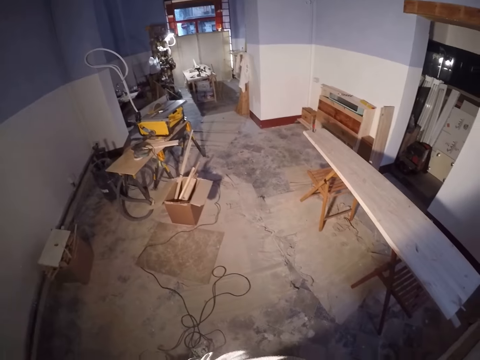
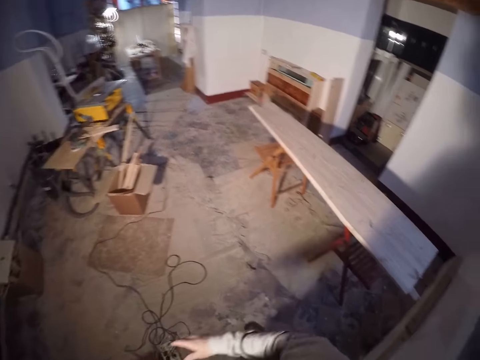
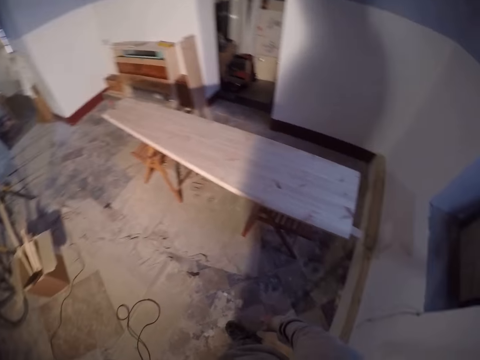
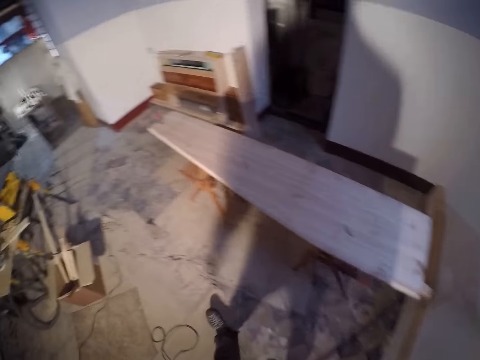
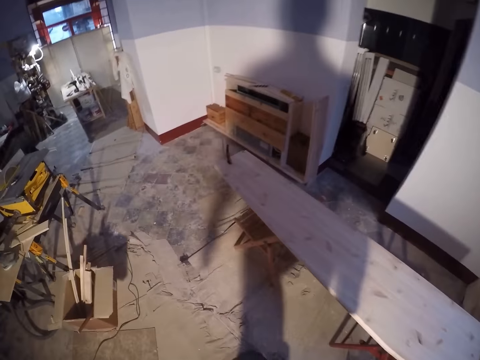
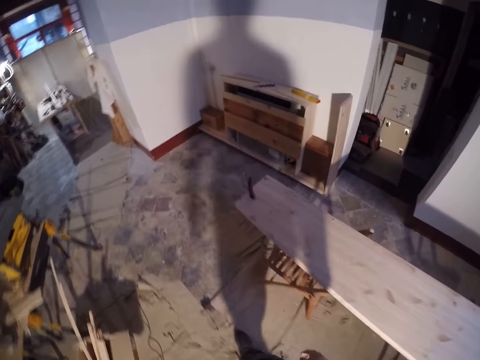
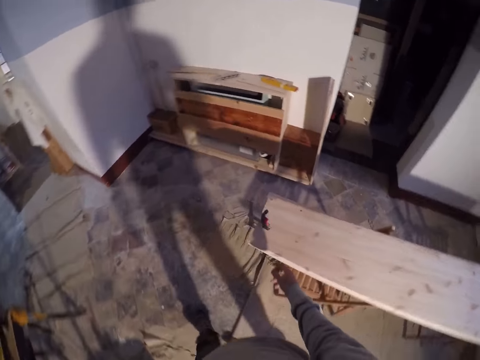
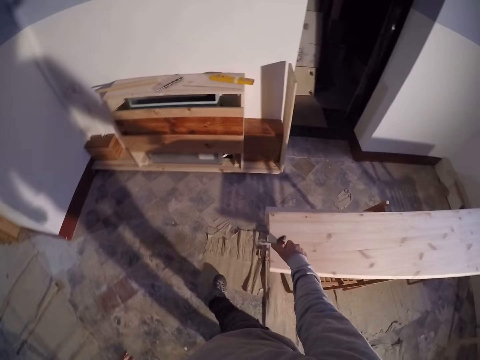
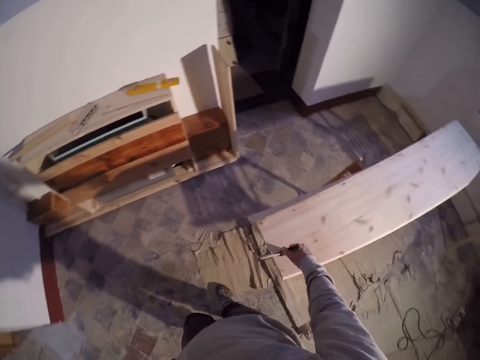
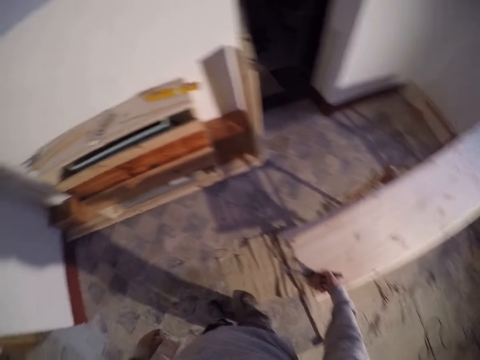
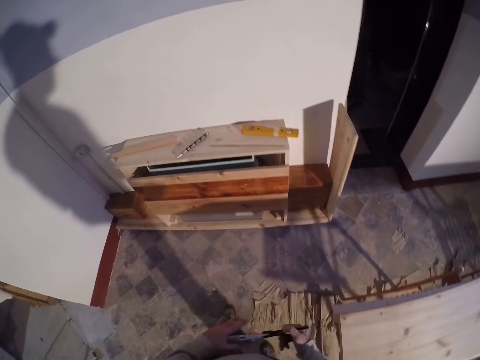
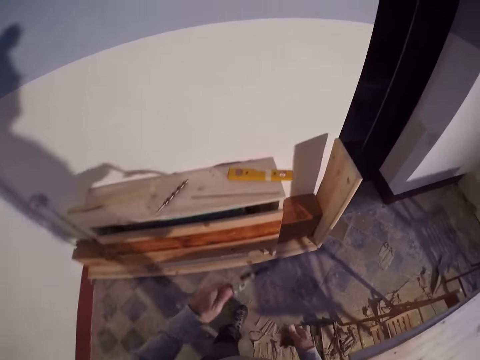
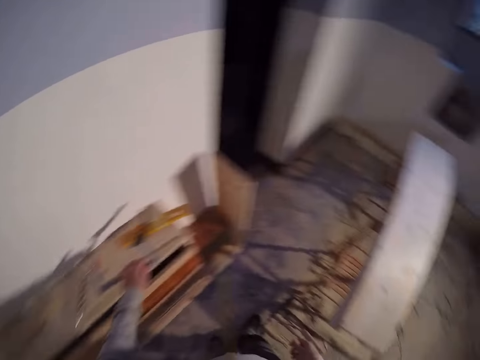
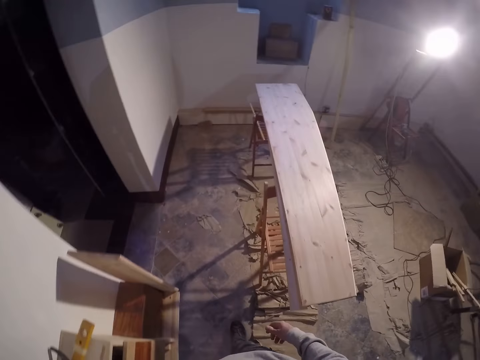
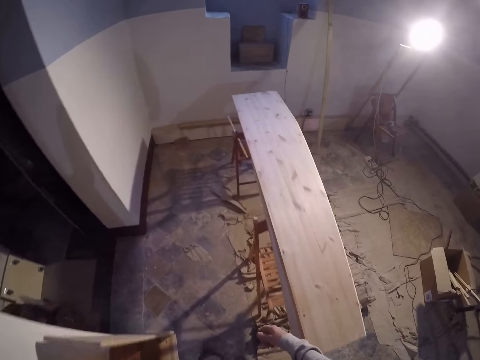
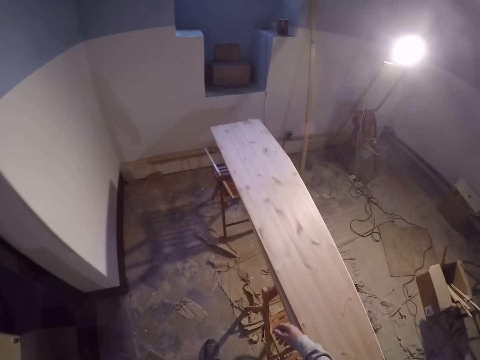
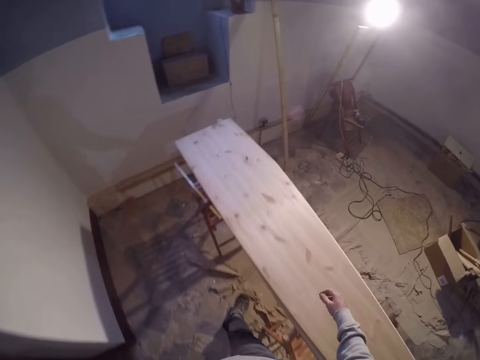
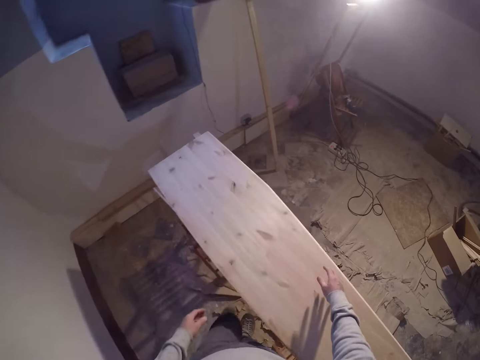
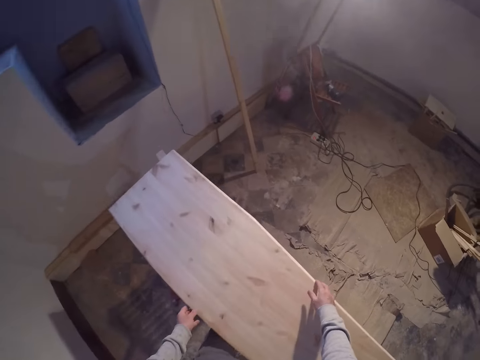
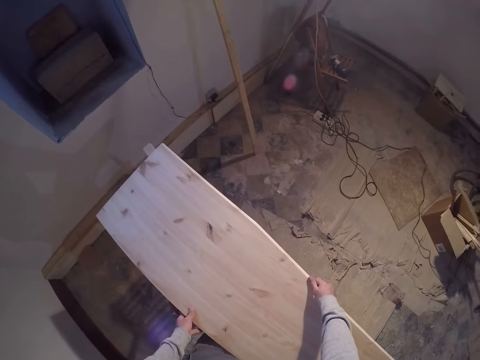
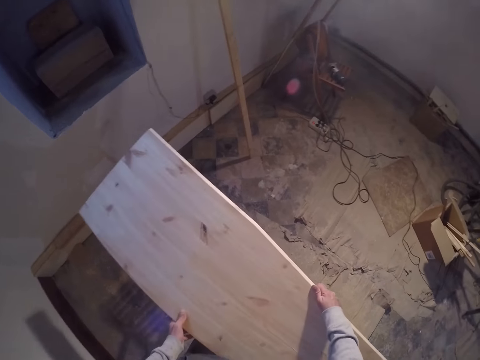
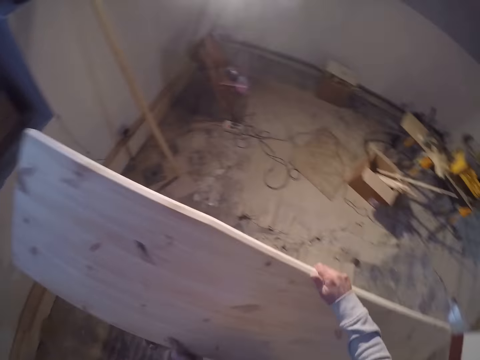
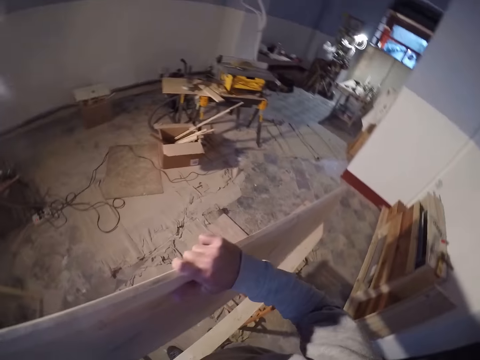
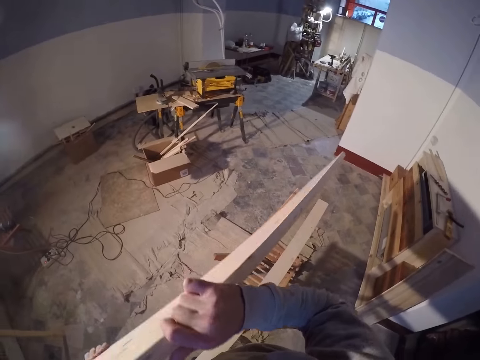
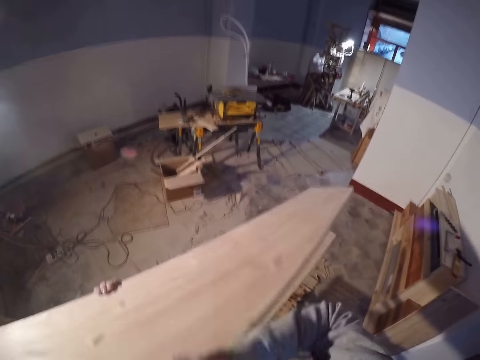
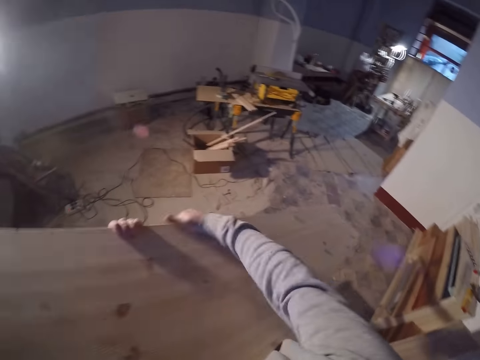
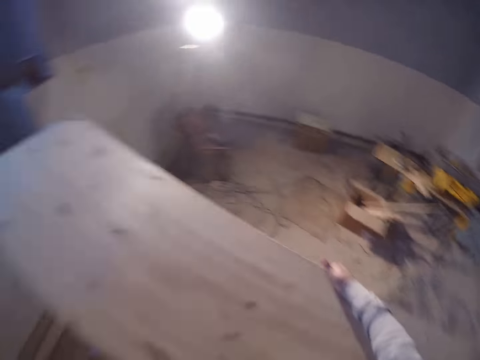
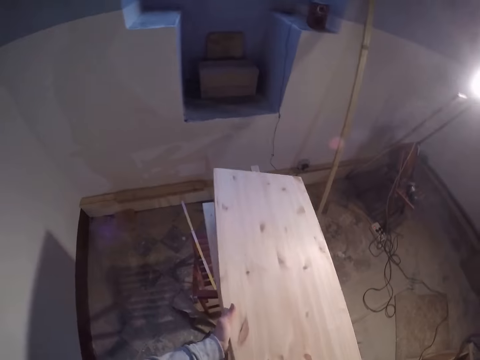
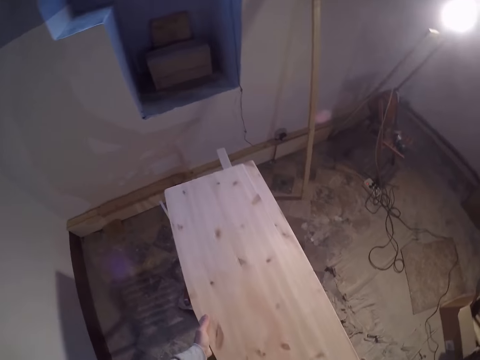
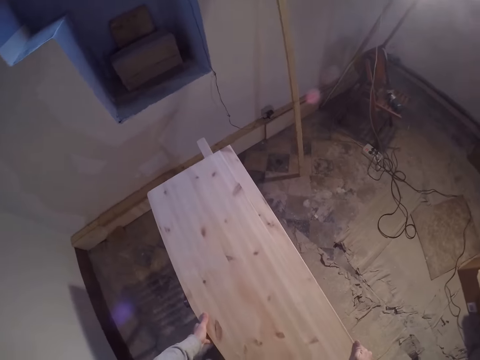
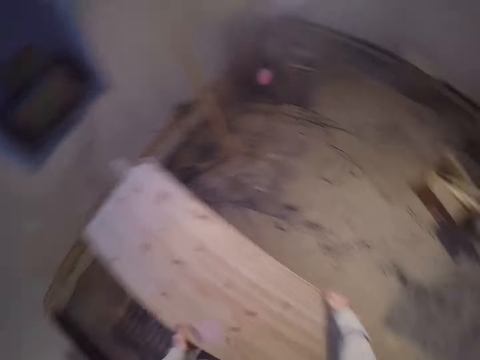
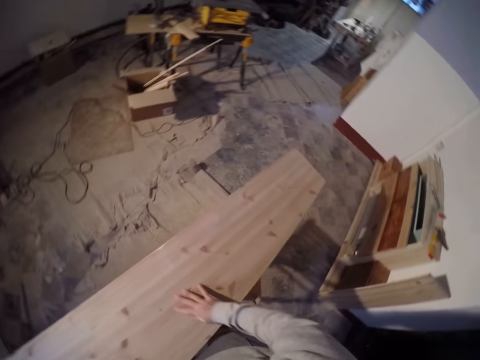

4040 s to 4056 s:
The camera wearer looks around the workshop. He walks away from the construction light. He removes a bar clamp from the lumber with his right hand. He transfers the bar clamp from his right hand to his left hand. He moves towards the wall. He places the bar clamp on a cupboard beside the wall with his left hand. He walks beside the wood. He lifts the lumber from a workbench on the left with both hands. He turns the lumber with both hands. He places the lumber on the workbench on the left with both hands.

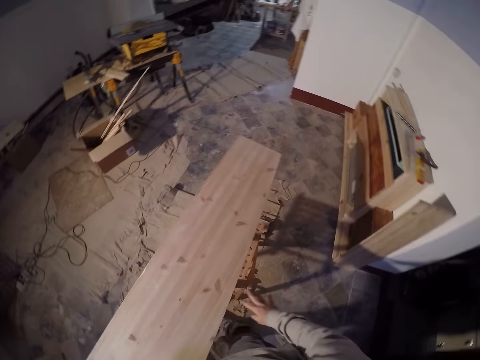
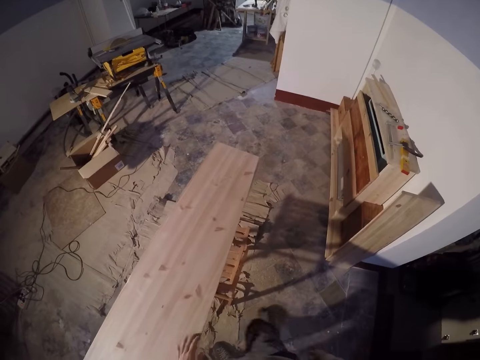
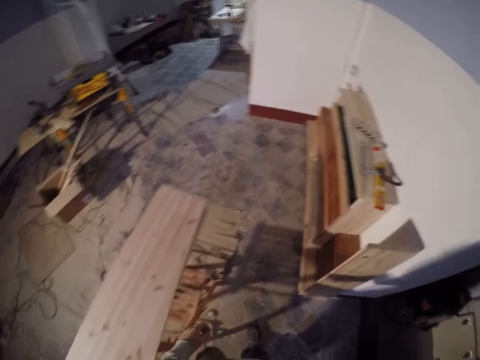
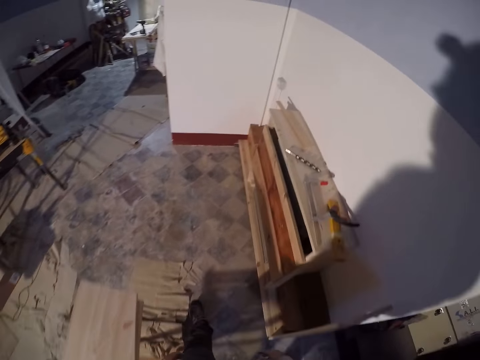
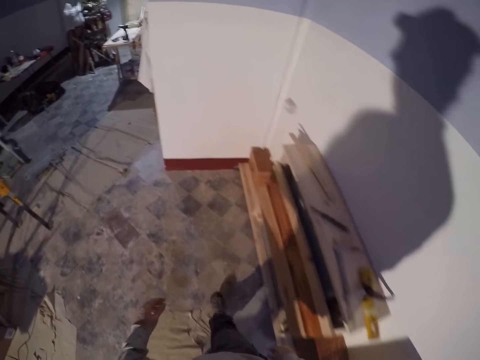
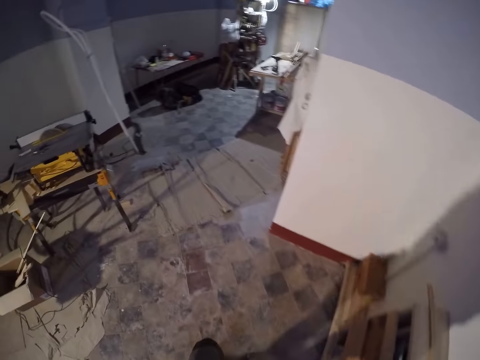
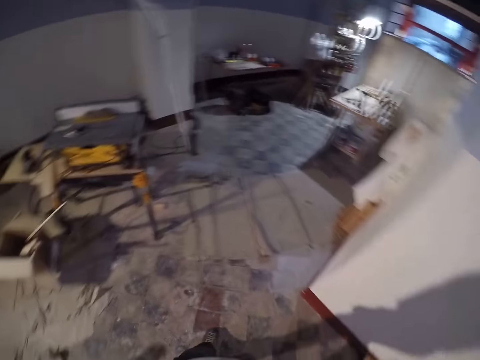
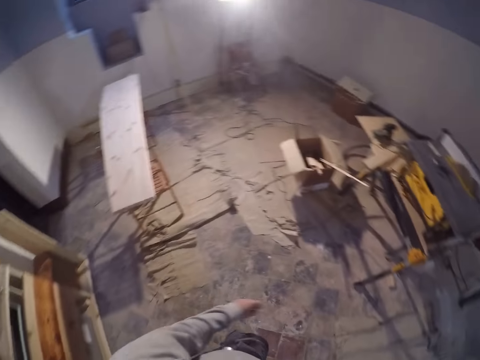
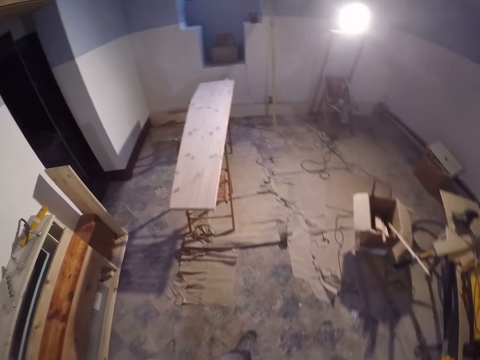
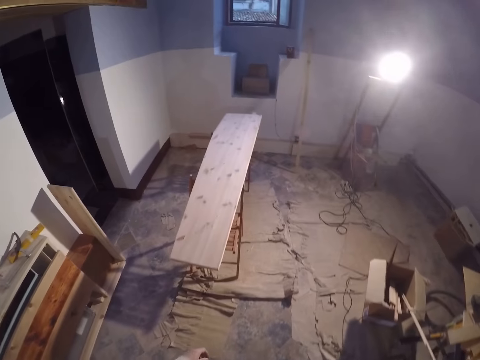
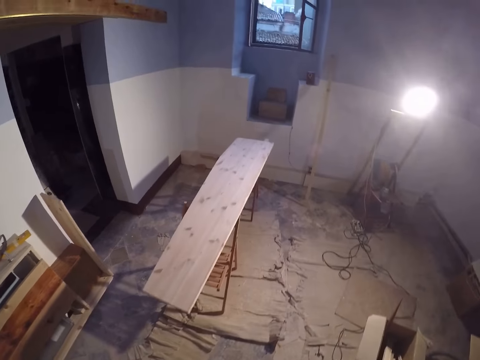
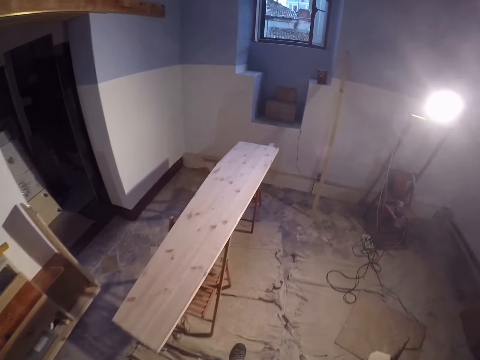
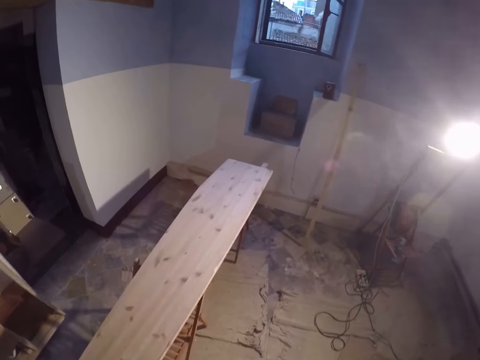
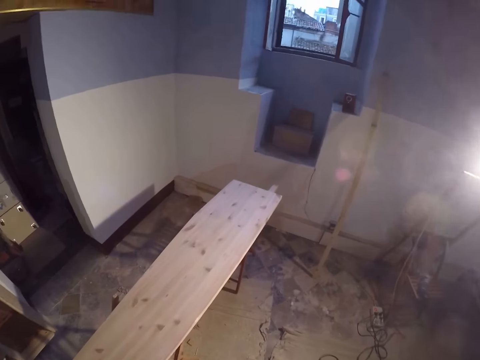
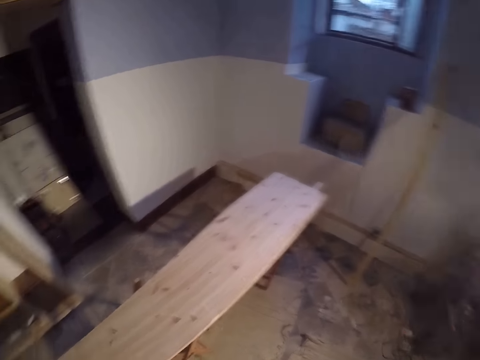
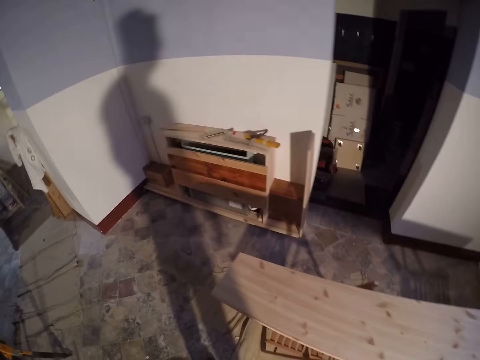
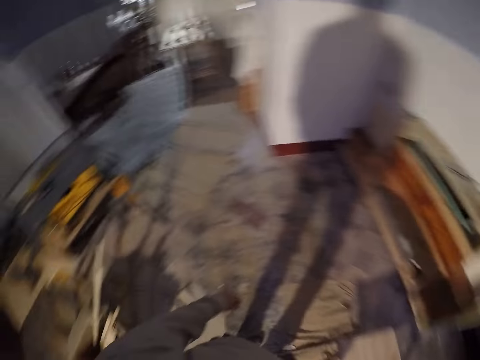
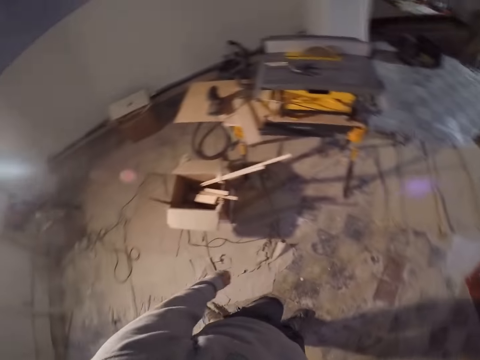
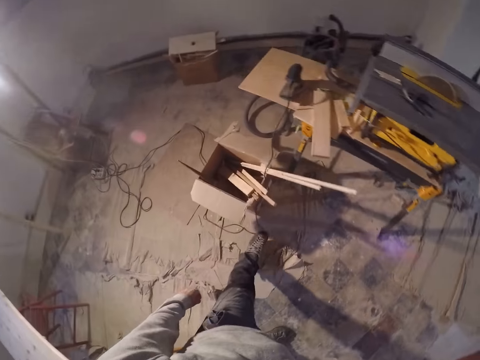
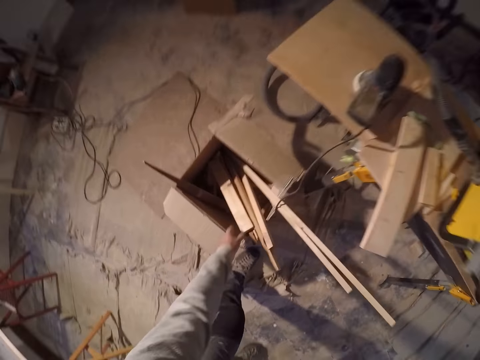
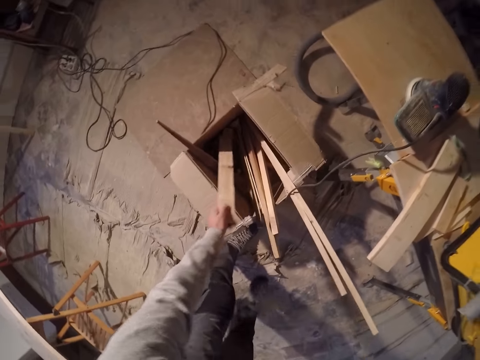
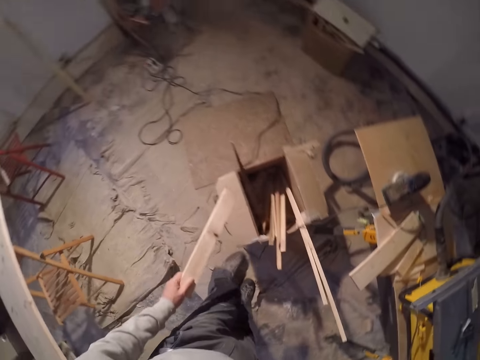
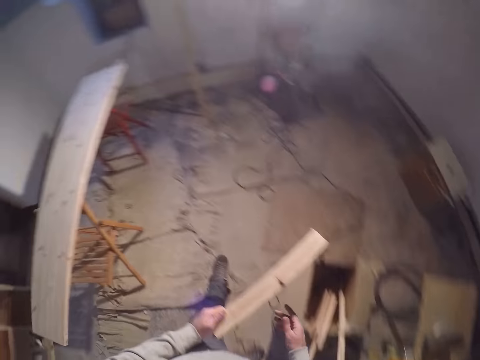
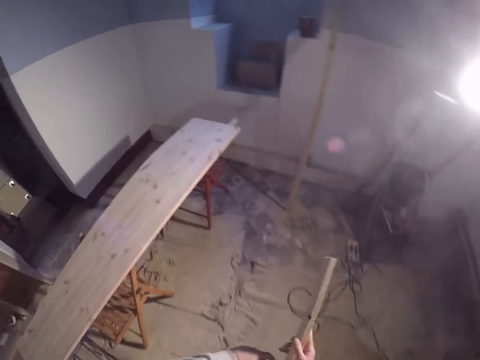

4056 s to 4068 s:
The camera wearer looks on the other side. He walks beside the wood. He walks around the workshop. He looks around the workshop. He walks beside the wood. He looks around the workshop. He picks up a piece of wood from a carton on the floor with his left hand. He transfers the piece of wood from his left hand to his right hand.
